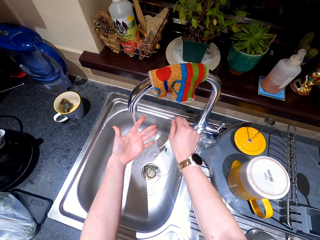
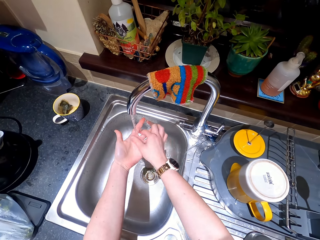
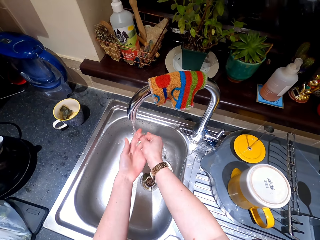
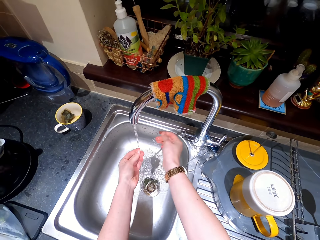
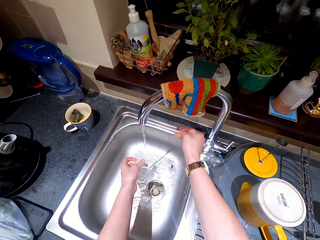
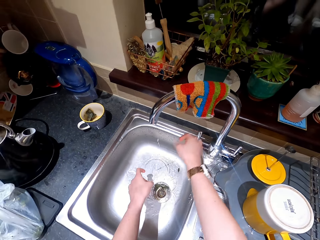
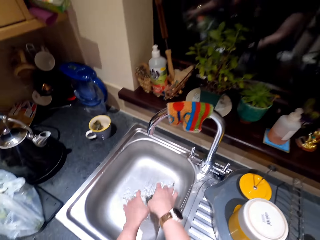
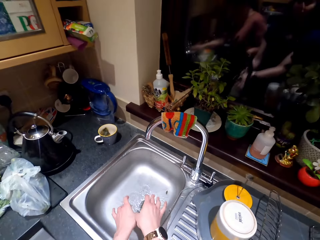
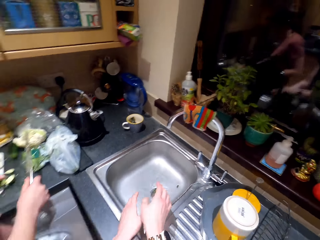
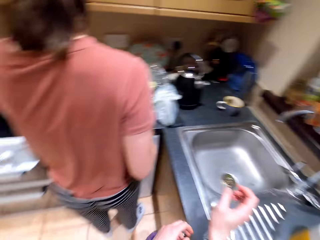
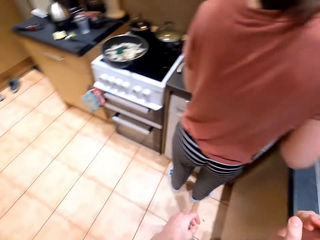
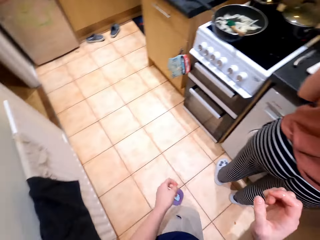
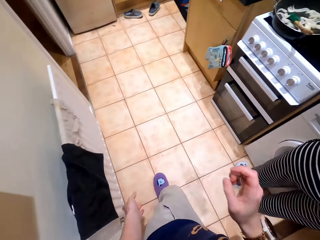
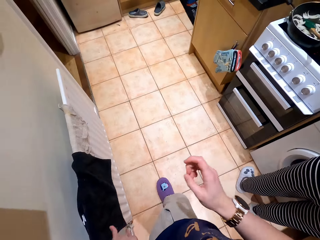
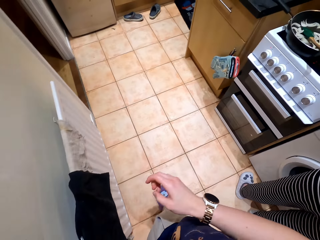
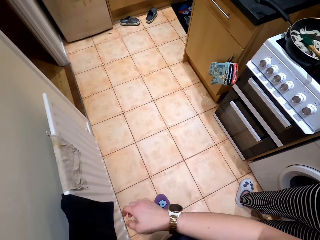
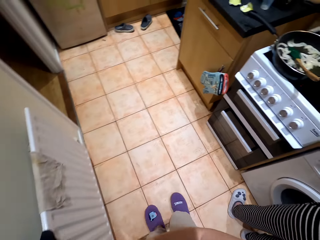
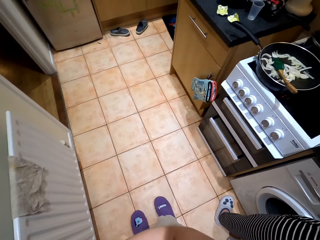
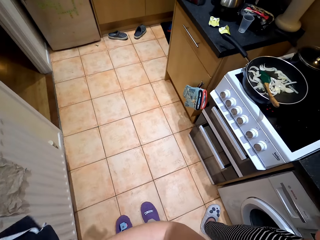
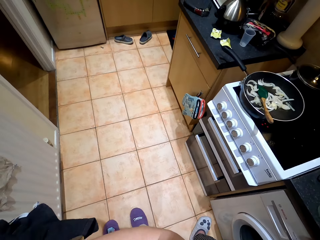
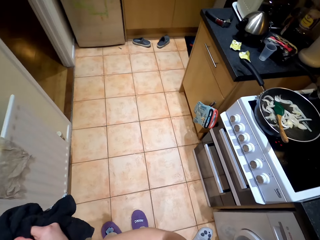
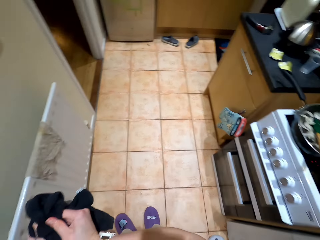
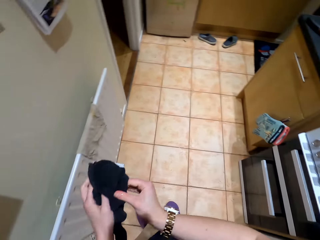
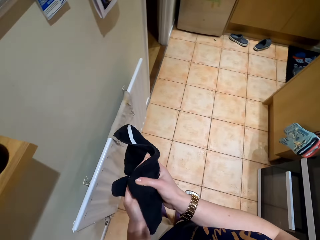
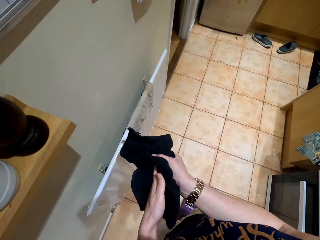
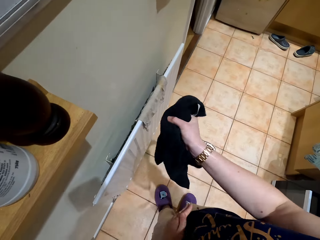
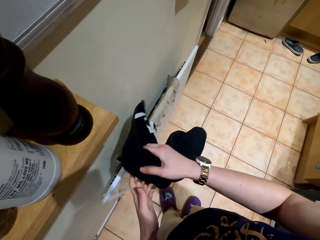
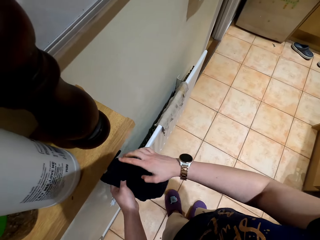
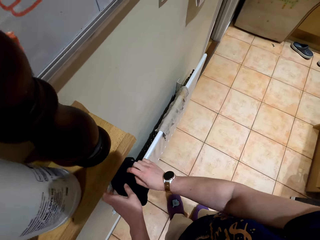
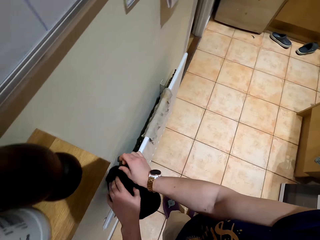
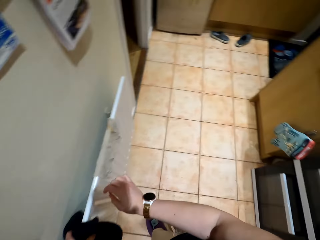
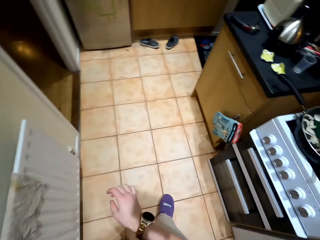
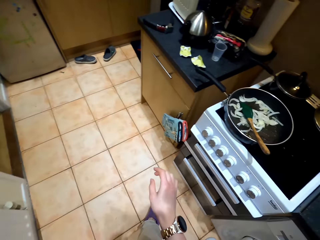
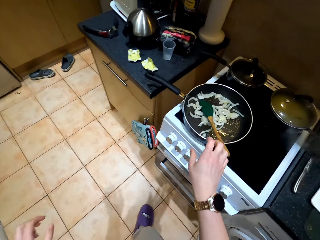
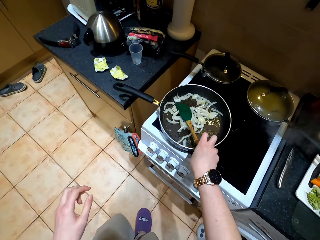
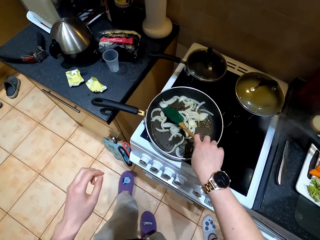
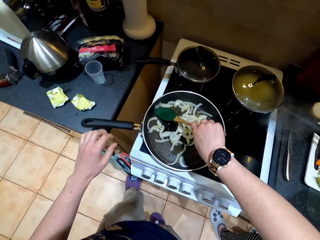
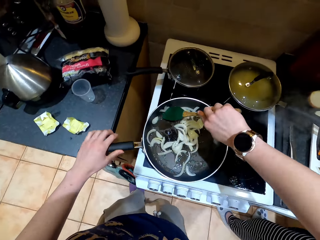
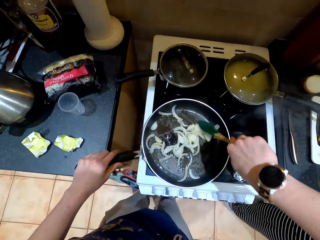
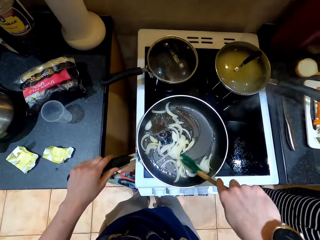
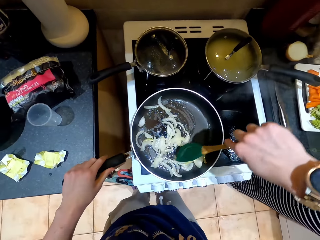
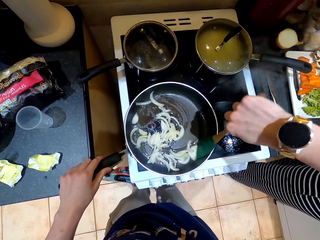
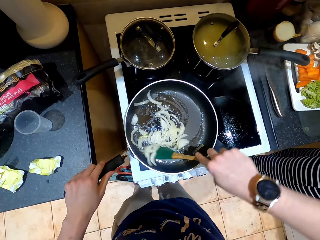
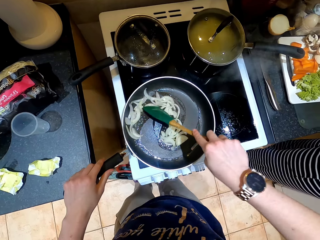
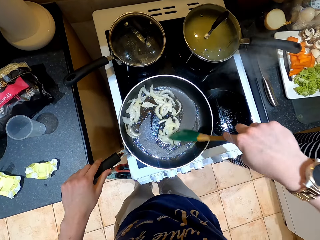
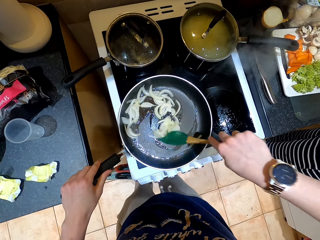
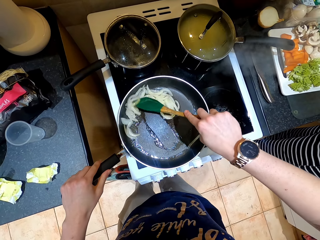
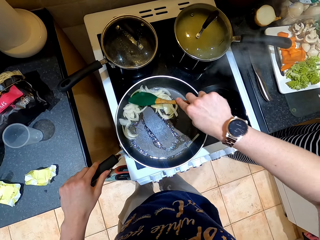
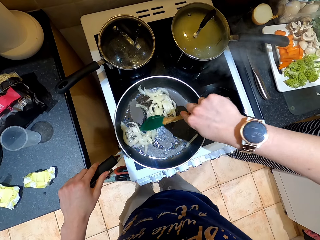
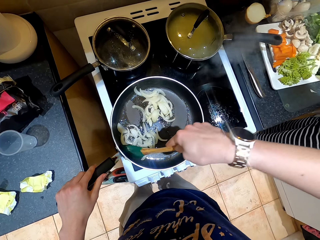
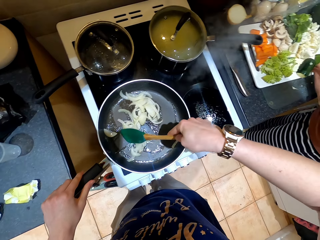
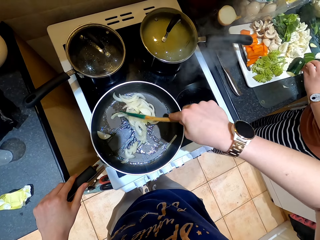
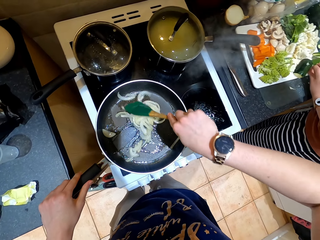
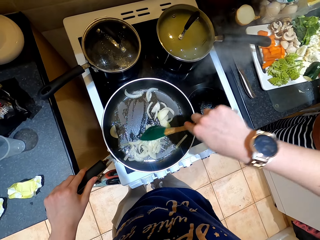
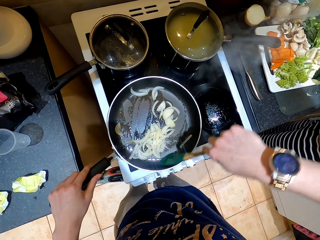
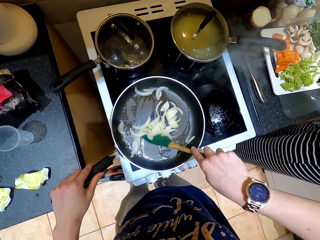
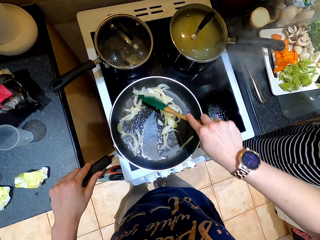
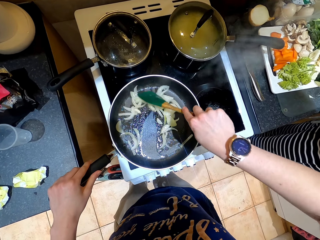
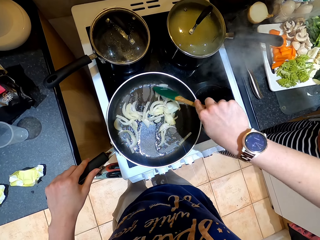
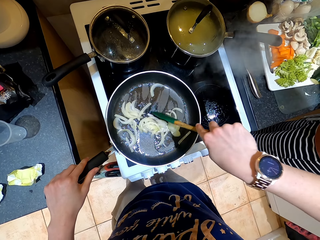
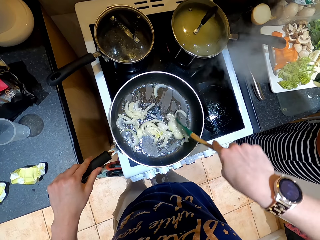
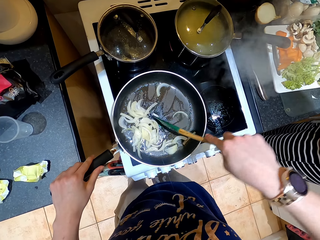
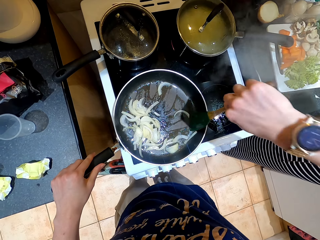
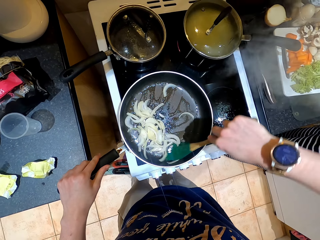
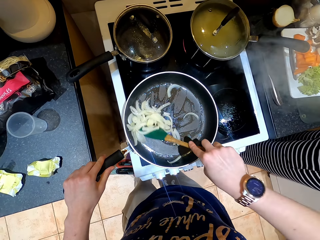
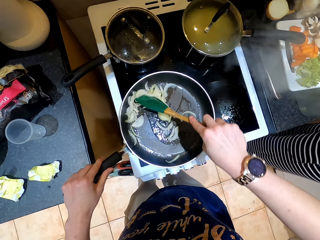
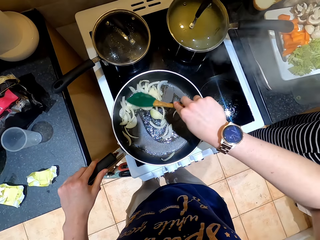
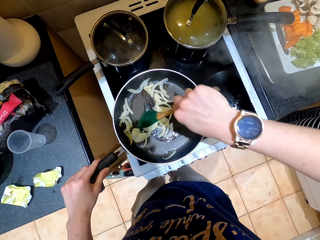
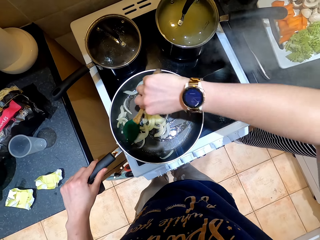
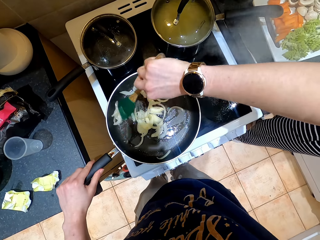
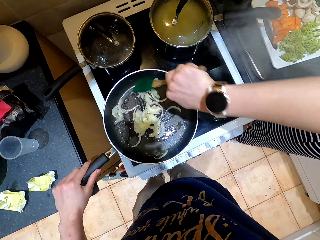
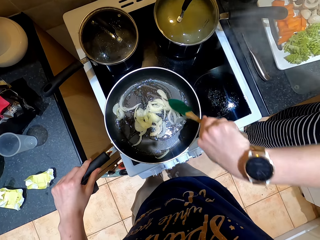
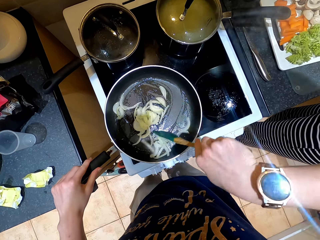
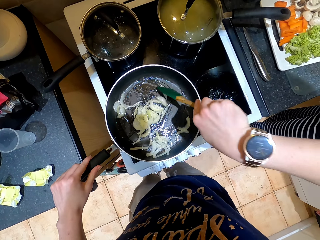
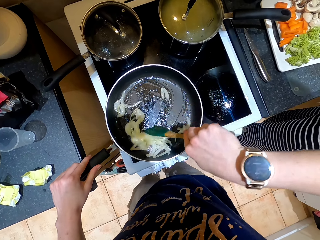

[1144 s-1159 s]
The camera wearer closes the water tap. They wash the hand. They move around the kitchen. They wipe the hands. They hang the towel. They hold a cooking spoon. They hold a cooking pot. They stir the onion. A lady chops vegetables.

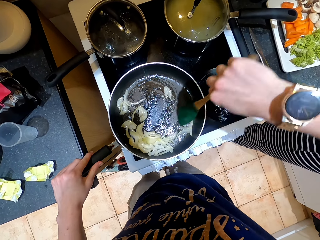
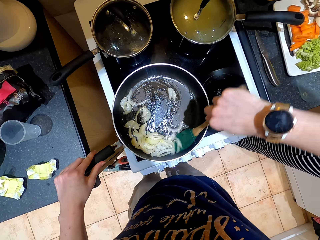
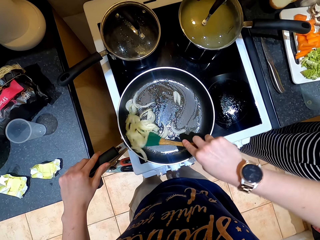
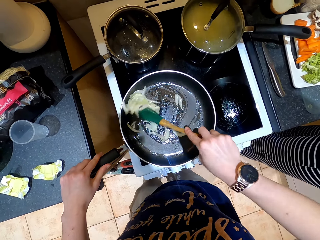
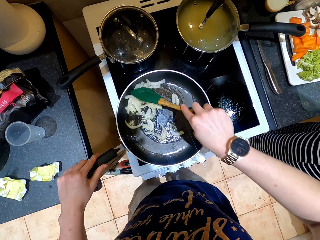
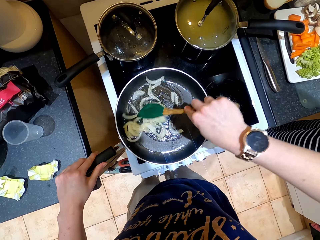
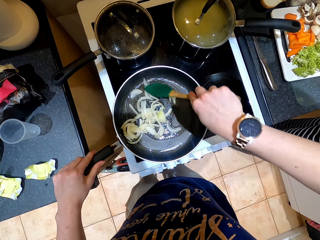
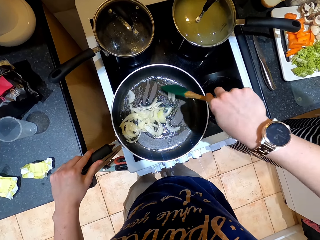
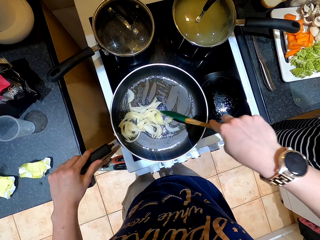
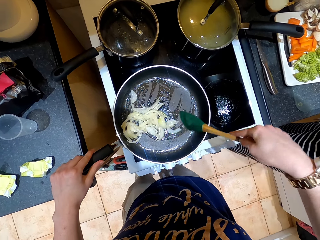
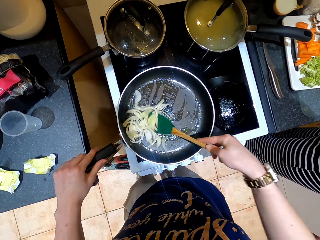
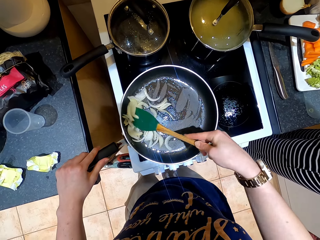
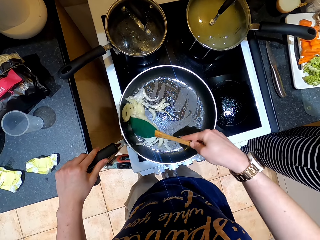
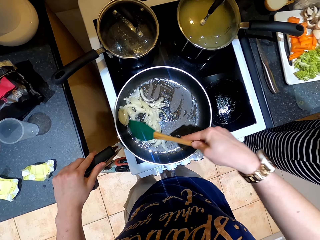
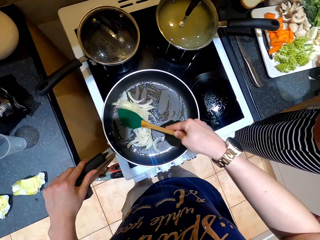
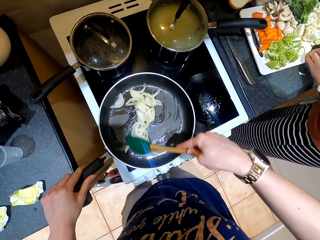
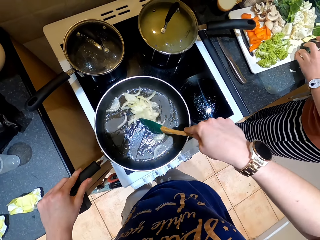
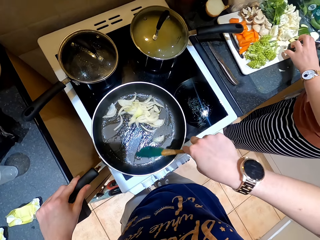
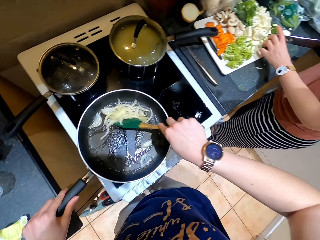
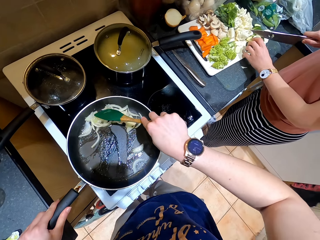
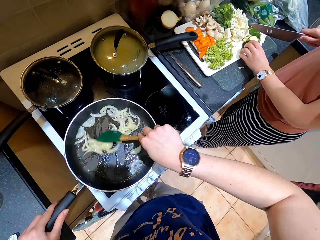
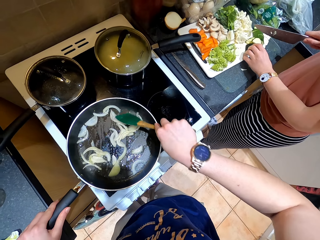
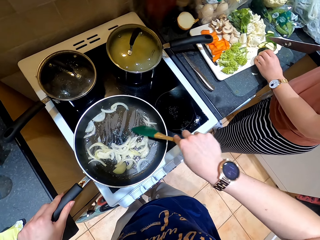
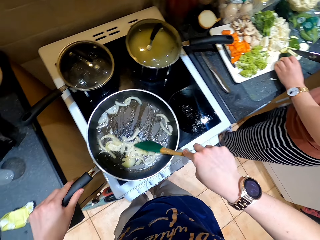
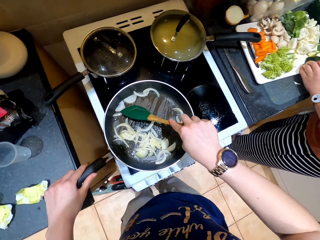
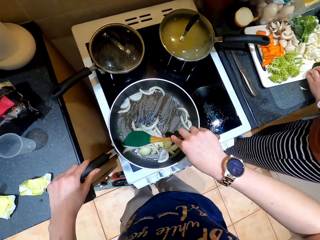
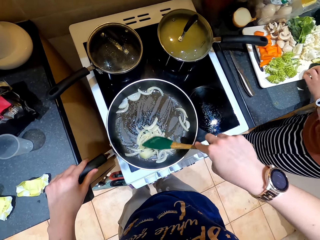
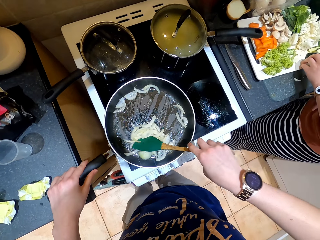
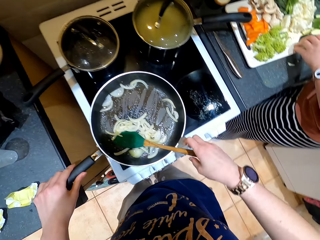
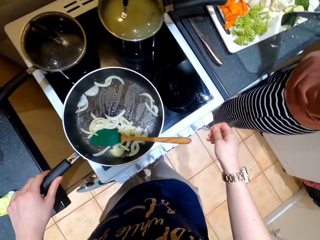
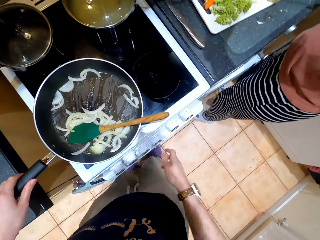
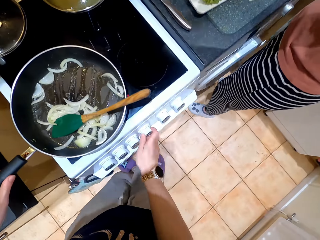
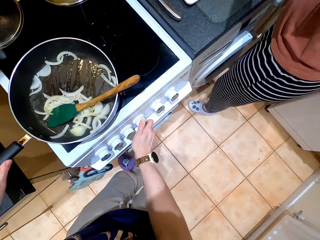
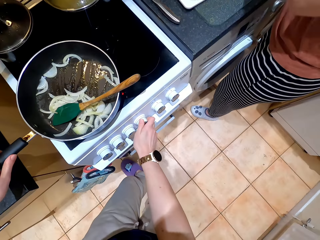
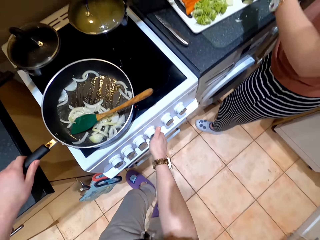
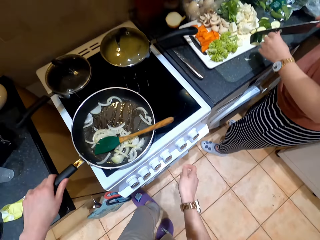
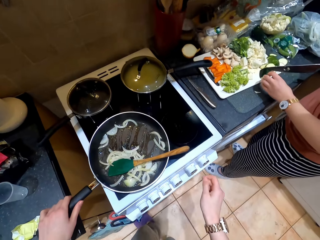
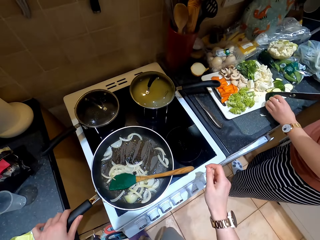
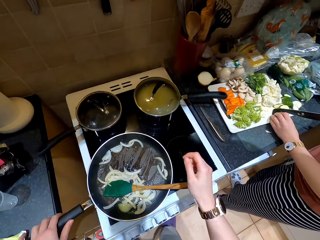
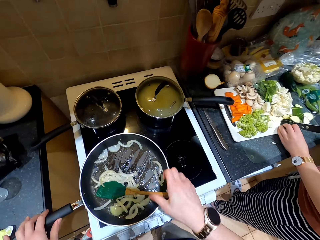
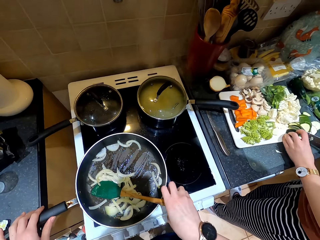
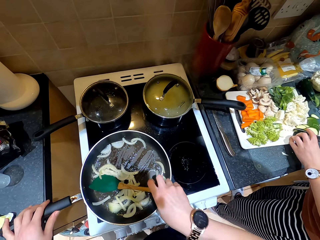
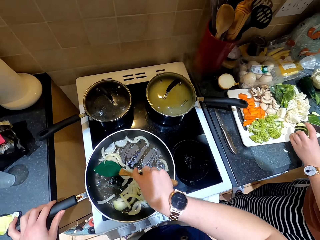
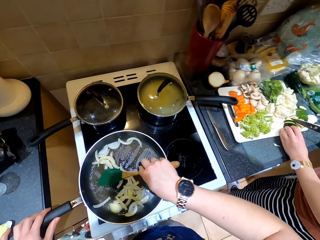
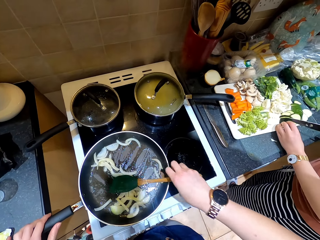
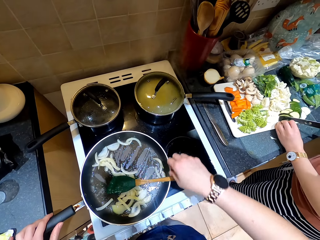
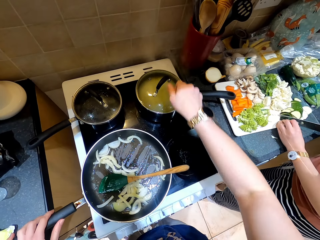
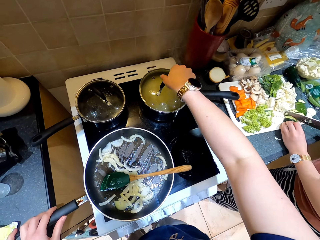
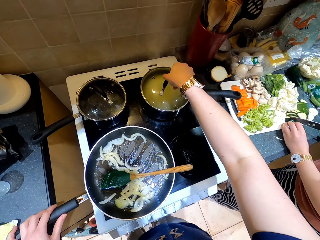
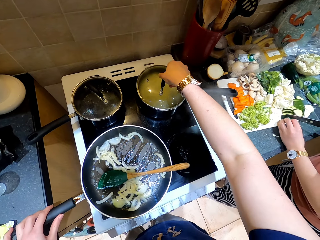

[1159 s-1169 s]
A lady chops vegetables. The camera wearer adjusts the cooker. They hold a cooking spoon. The lady chops the vegetables. The camera wearer stirs the onion.
